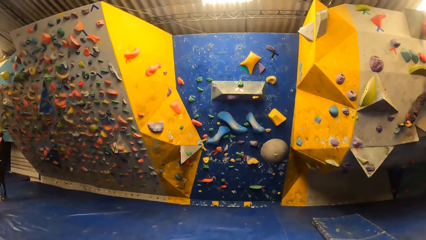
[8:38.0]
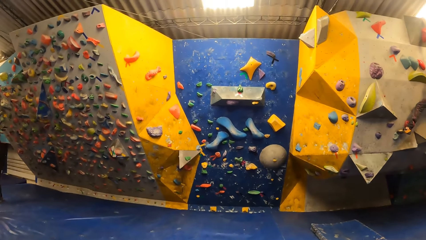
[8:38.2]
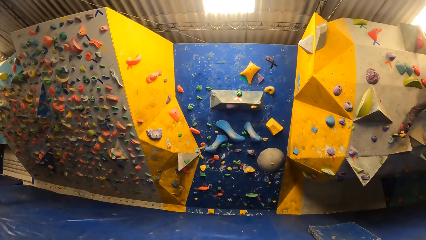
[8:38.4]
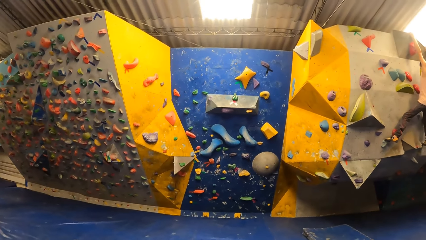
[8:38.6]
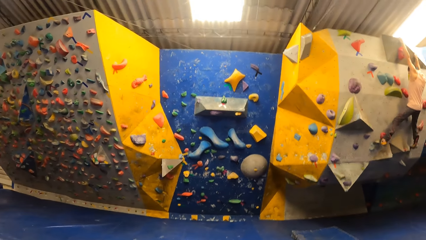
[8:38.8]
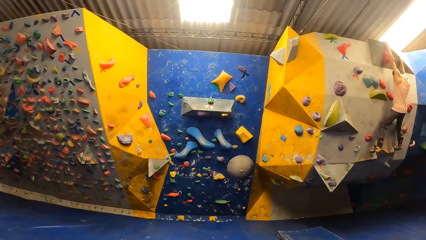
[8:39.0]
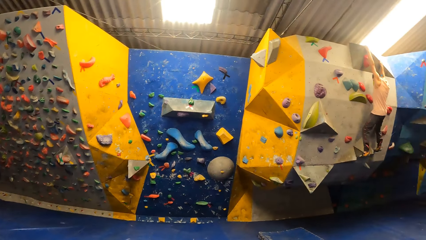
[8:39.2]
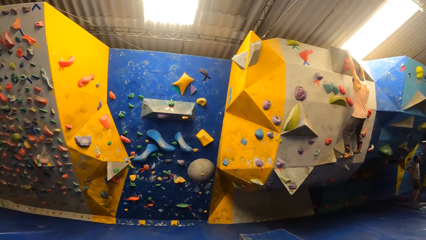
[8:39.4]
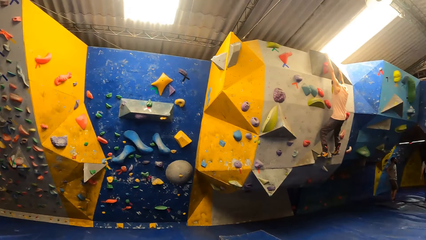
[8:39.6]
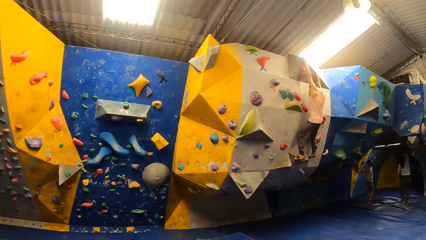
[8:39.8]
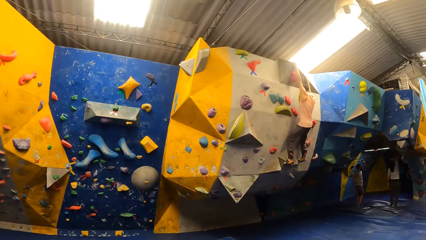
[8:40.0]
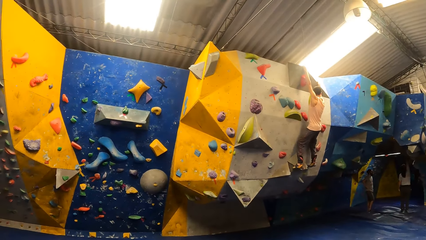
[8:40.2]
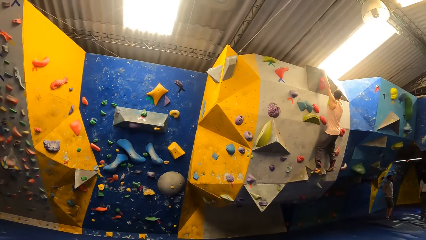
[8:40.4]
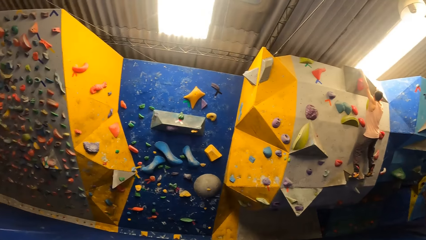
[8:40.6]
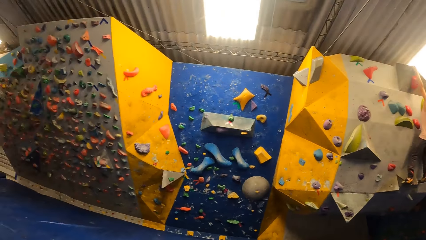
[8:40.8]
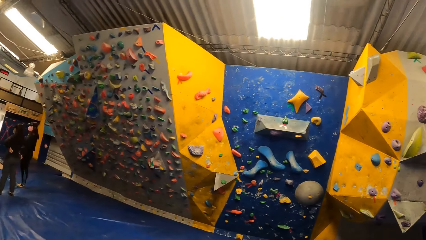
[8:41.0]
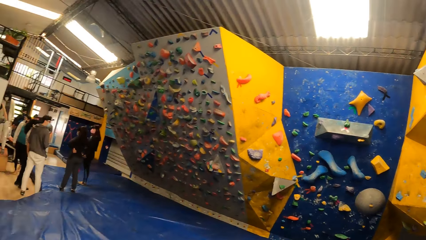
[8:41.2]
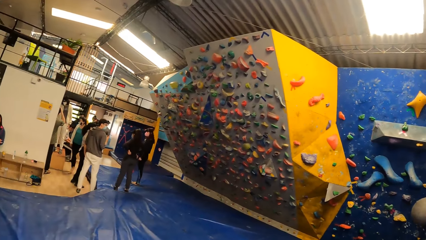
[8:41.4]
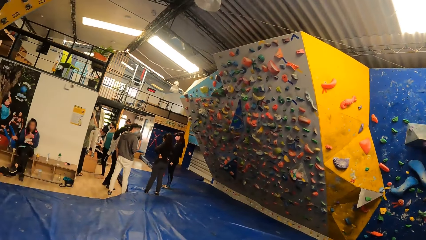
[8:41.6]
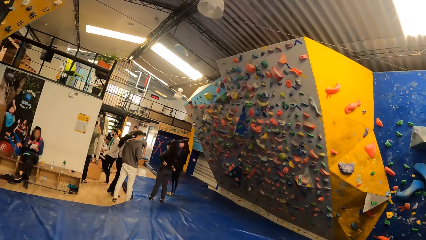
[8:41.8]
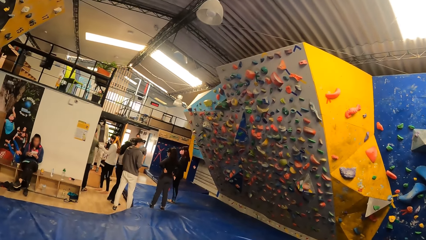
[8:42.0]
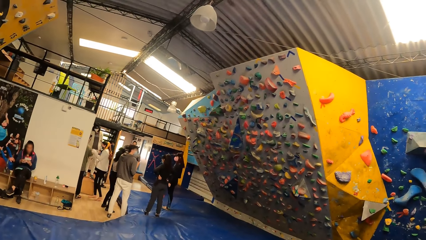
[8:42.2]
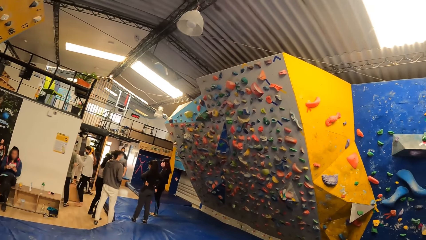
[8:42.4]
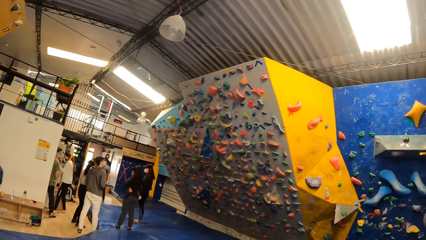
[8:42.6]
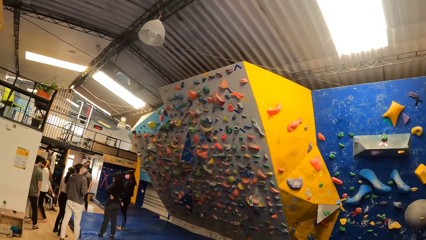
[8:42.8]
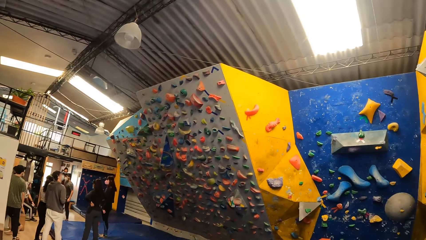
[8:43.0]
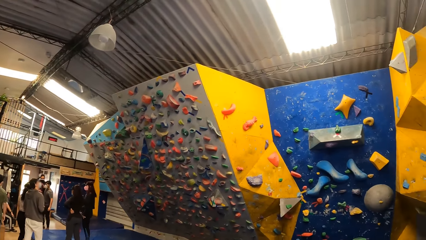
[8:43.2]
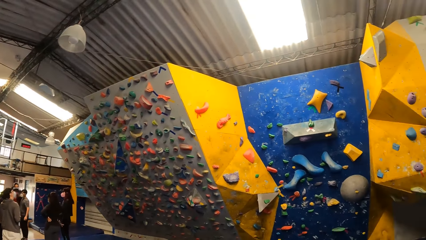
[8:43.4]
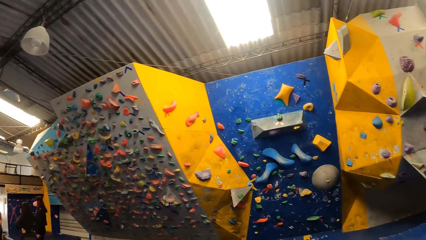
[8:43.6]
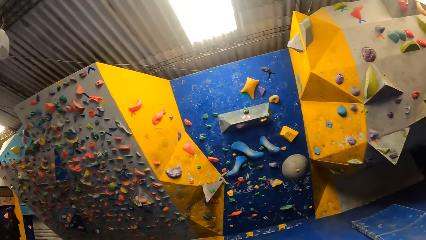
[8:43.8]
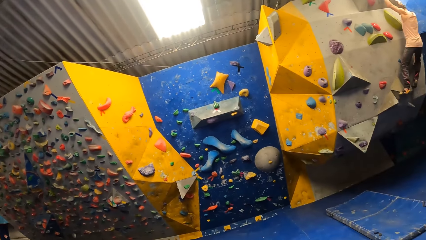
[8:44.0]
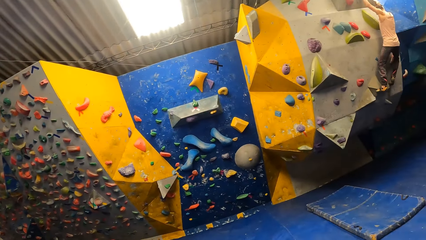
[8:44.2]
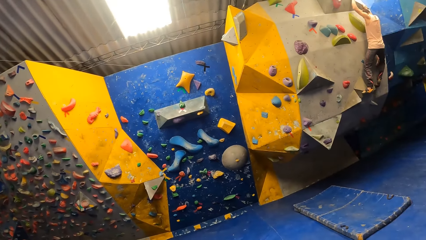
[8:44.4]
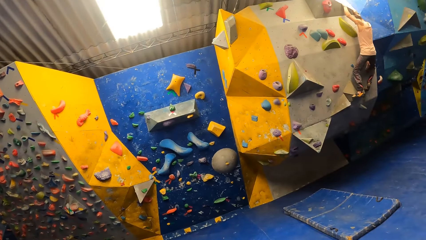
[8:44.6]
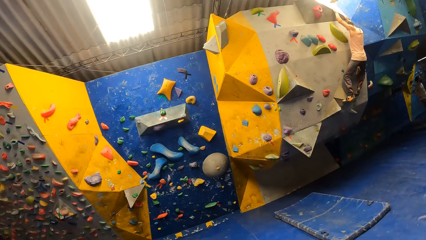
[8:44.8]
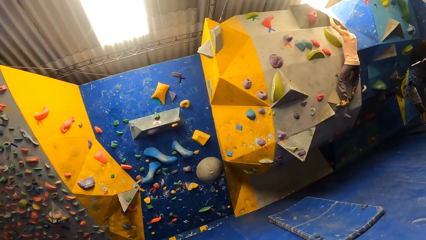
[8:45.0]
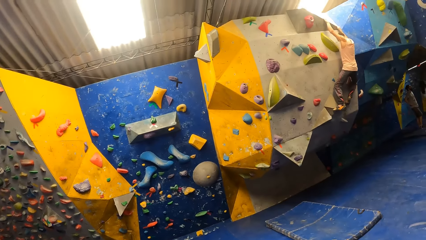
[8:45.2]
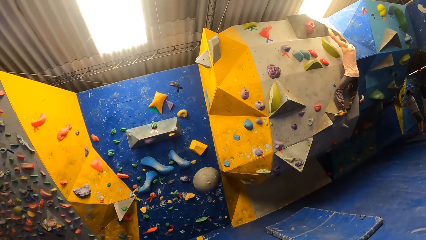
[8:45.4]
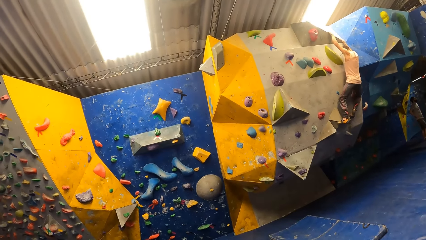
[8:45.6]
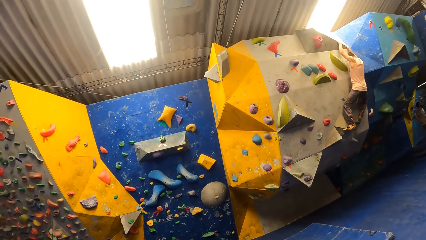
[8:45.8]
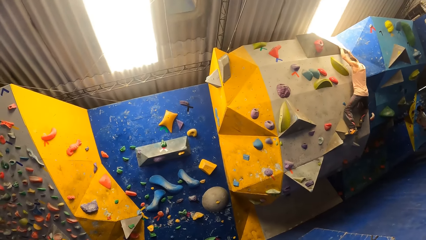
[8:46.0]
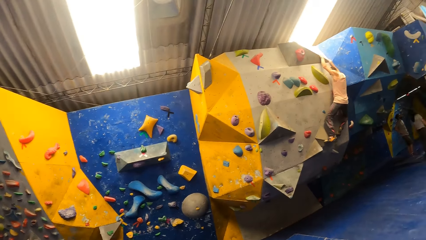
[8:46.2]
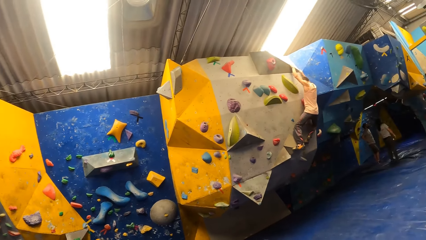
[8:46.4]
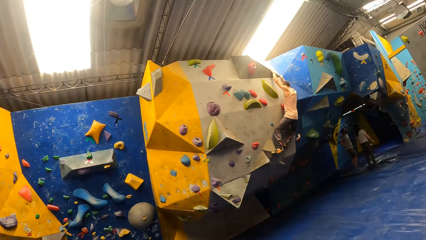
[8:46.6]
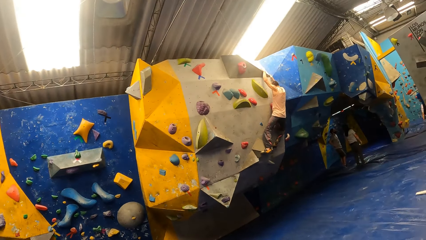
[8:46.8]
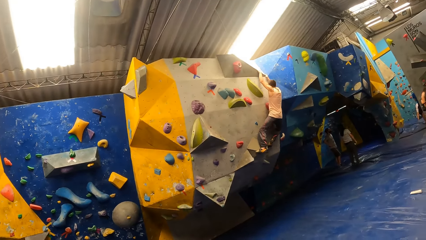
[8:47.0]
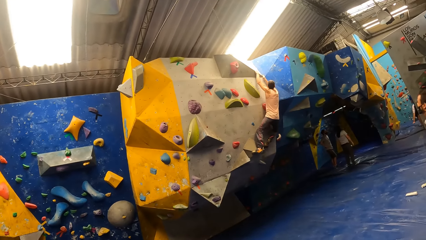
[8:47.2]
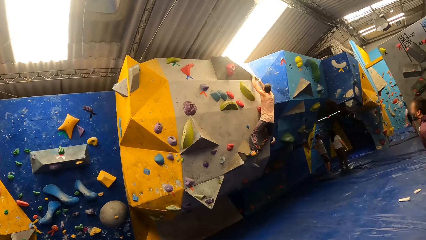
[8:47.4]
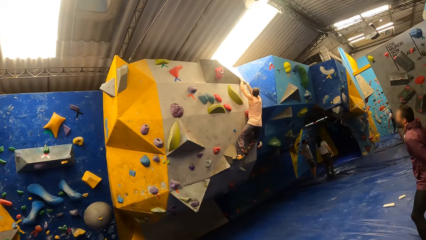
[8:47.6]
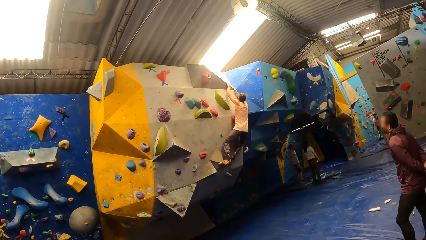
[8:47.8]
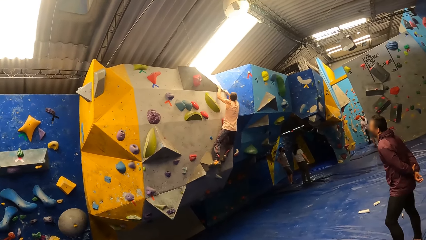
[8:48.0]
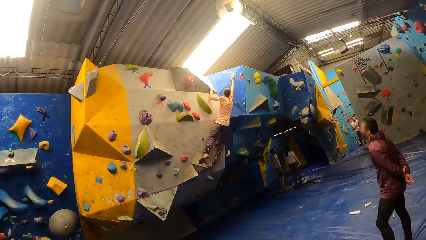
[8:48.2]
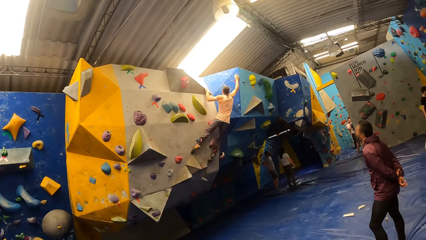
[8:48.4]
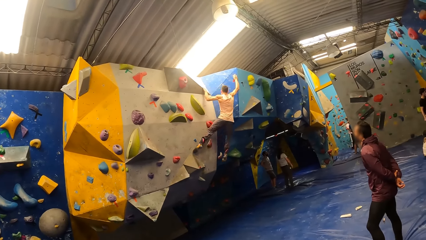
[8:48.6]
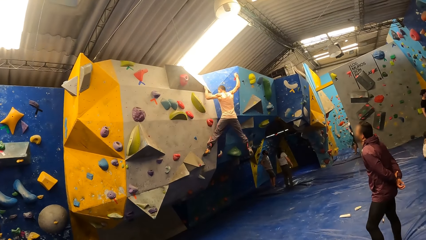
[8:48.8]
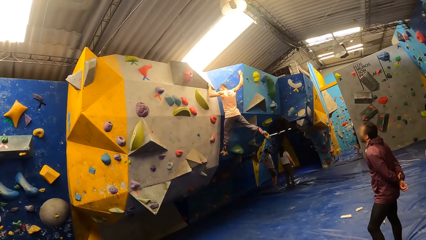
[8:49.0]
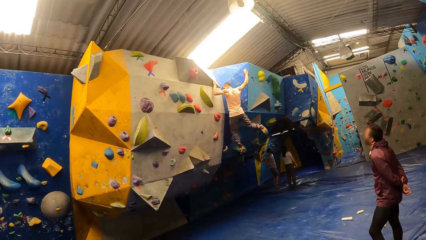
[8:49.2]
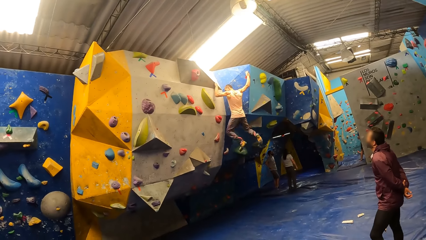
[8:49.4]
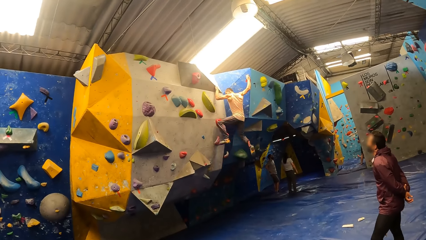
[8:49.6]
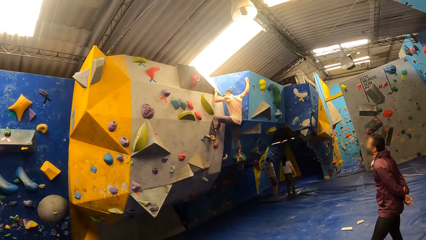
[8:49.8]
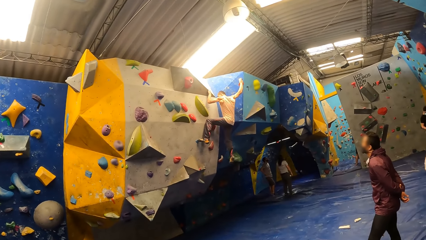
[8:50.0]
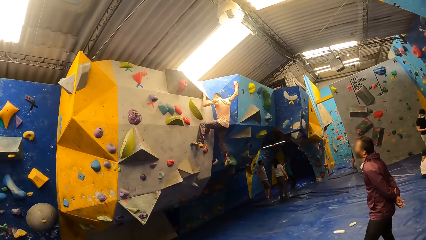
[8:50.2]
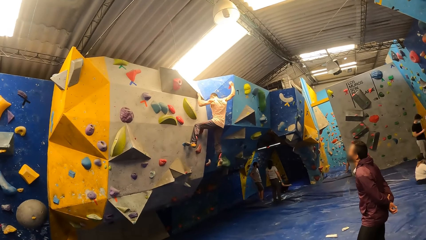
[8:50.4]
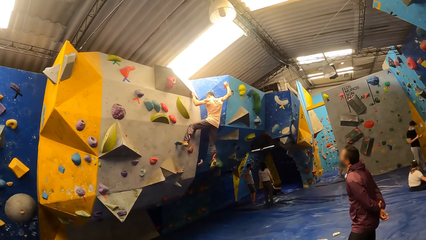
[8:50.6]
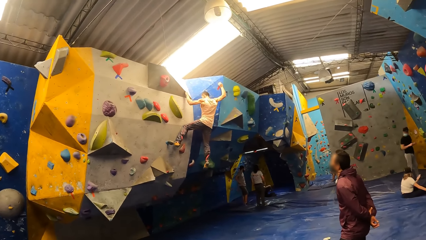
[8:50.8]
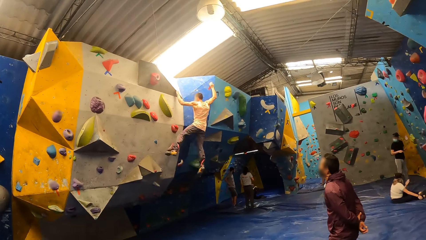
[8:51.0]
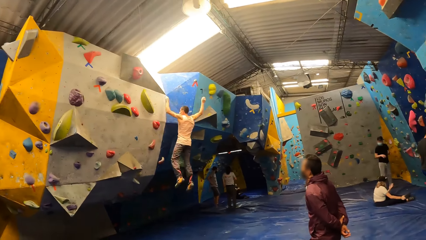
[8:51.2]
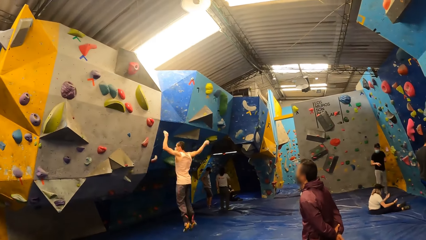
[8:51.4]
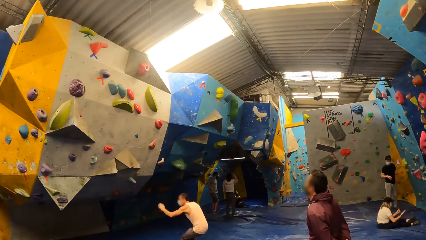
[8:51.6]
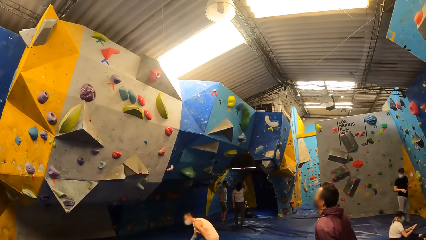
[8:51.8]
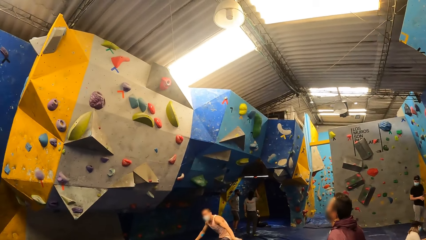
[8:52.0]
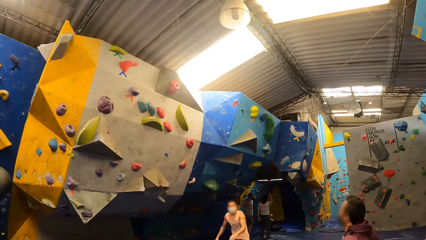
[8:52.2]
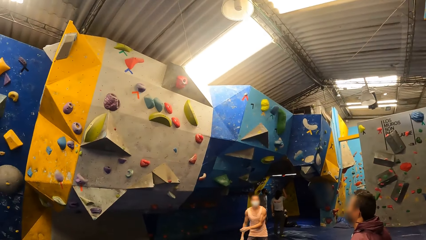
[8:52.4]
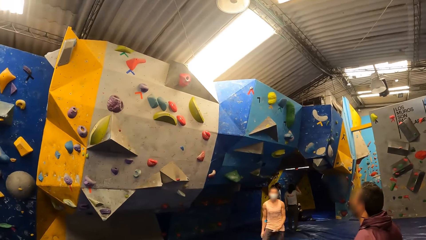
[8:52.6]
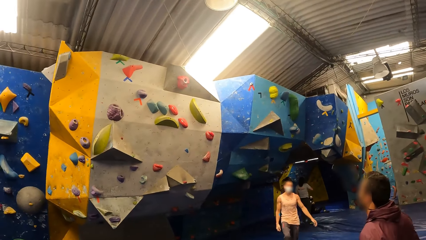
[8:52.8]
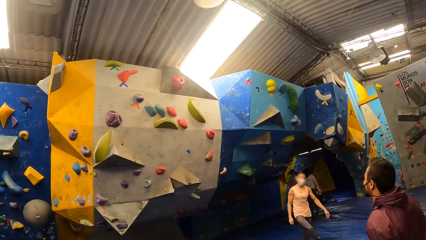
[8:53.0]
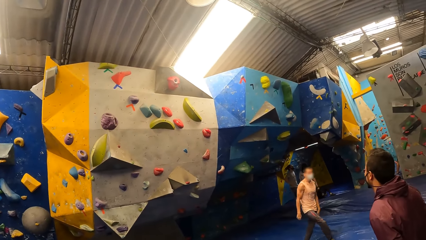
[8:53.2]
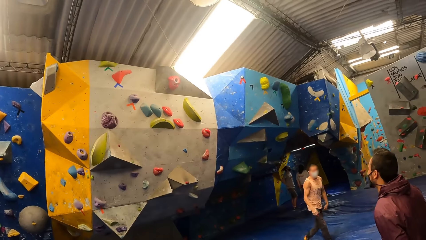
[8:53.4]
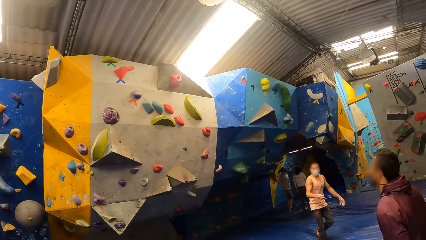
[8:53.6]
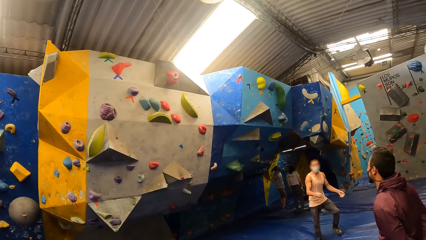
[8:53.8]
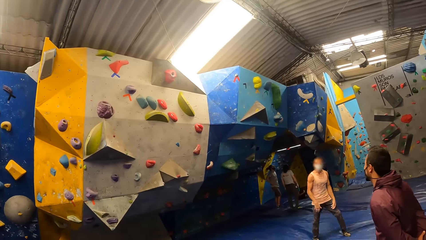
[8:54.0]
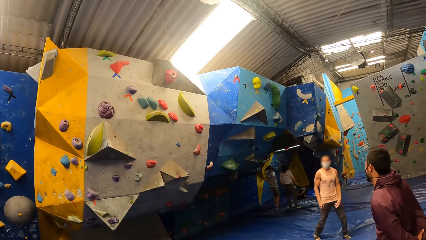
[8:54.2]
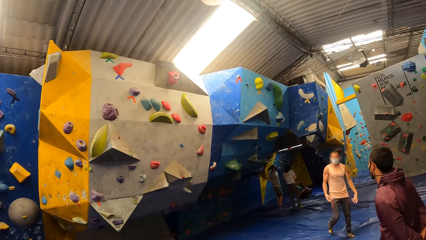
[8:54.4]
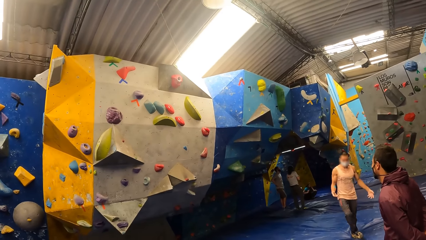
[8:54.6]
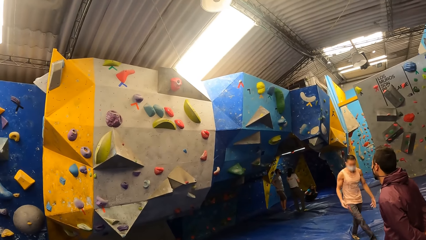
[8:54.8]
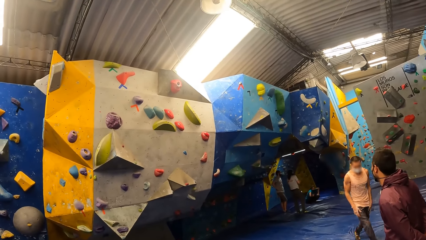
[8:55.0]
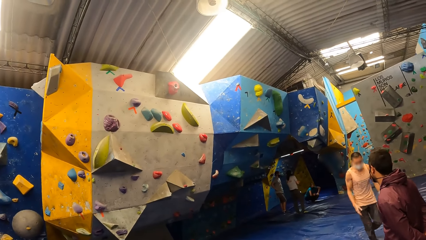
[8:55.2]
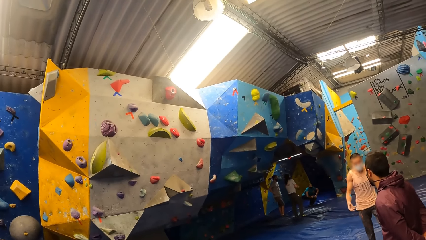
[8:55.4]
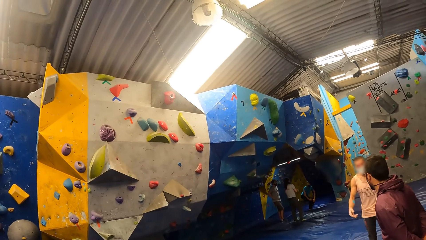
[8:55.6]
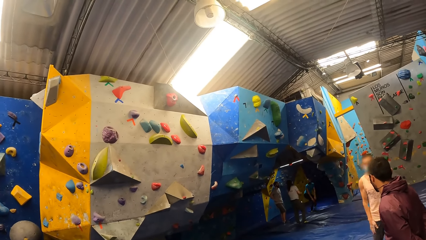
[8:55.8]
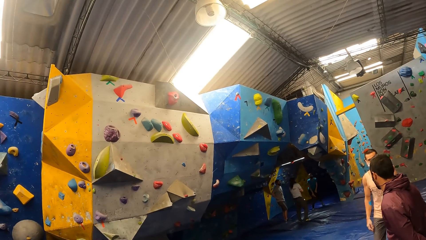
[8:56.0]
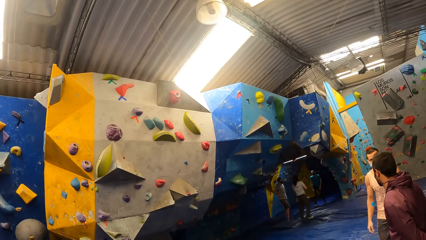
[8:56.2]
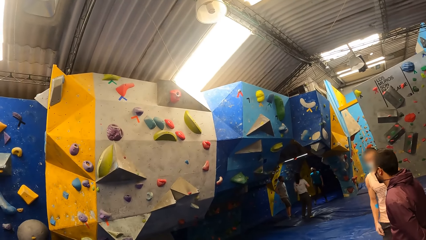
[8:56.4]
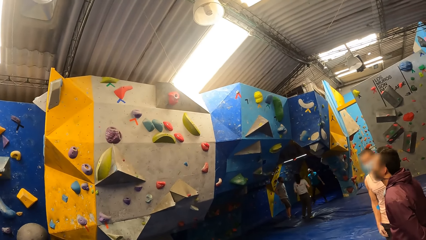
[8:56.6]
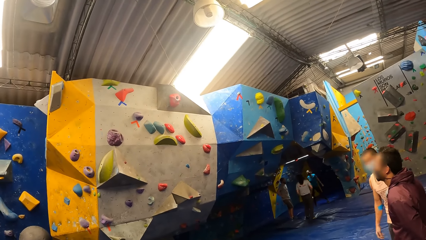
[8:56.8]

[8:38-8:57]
The camera wearer looks around the room. A man jumps down from a bouldering wall. The man interacts with another man.
